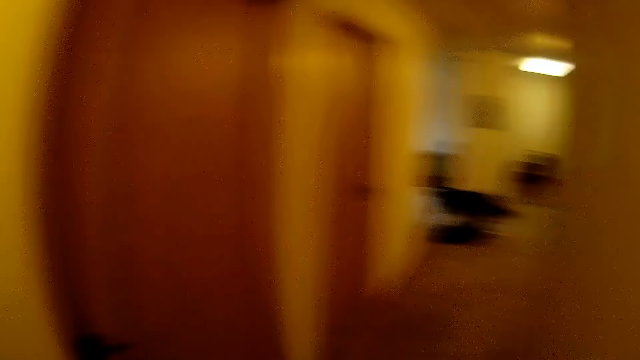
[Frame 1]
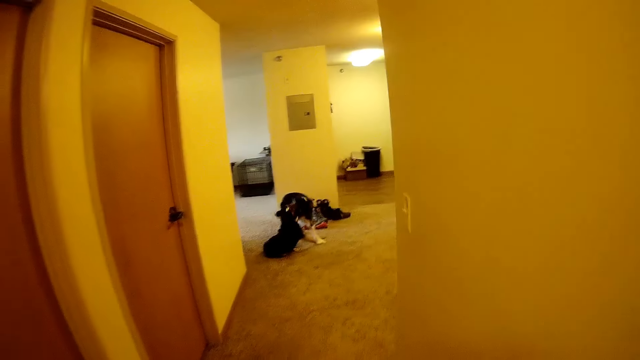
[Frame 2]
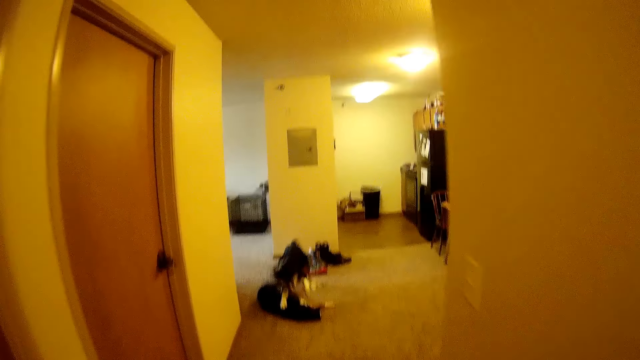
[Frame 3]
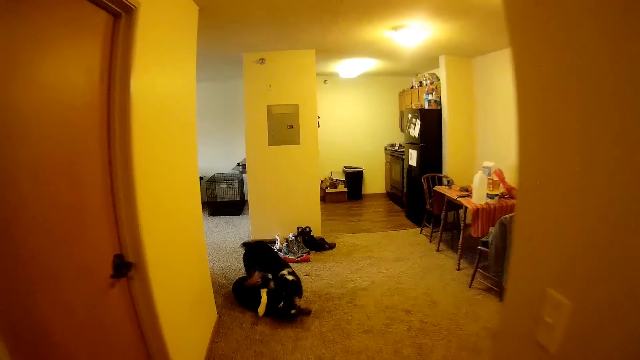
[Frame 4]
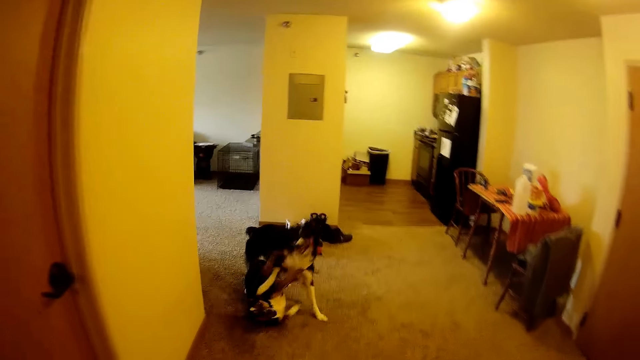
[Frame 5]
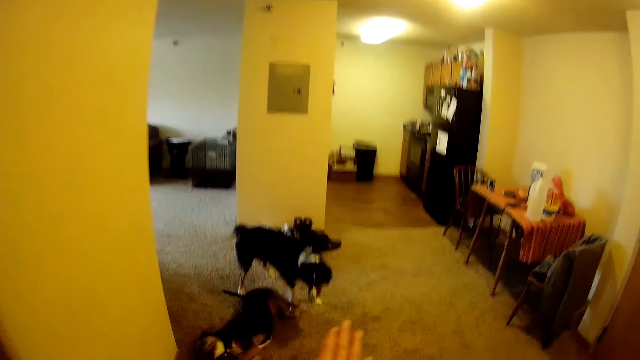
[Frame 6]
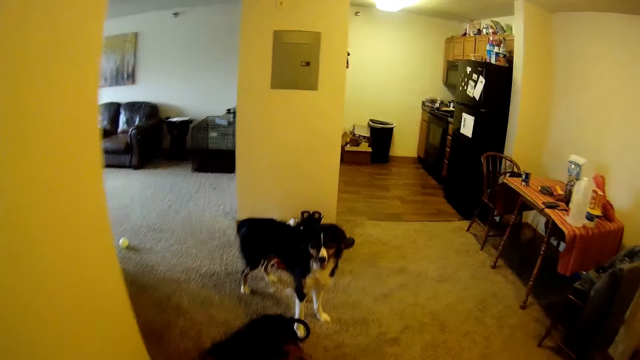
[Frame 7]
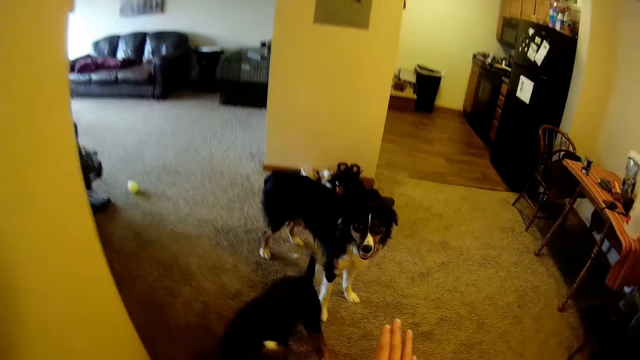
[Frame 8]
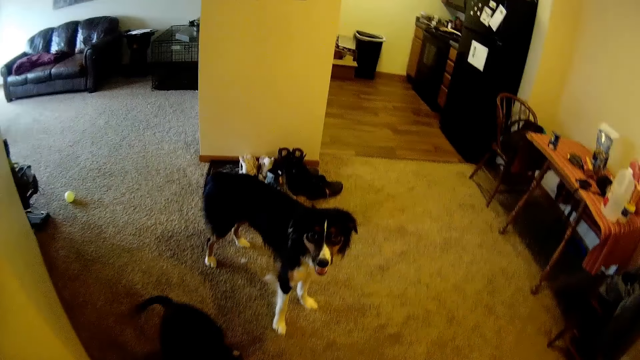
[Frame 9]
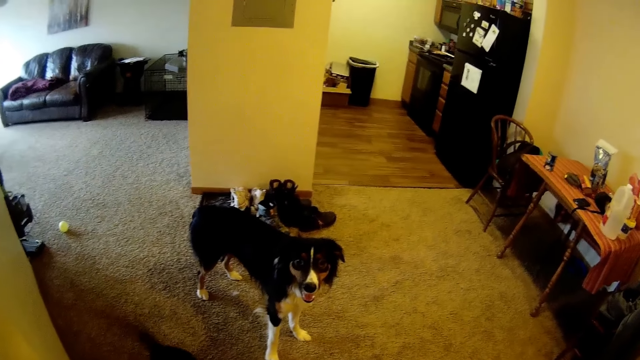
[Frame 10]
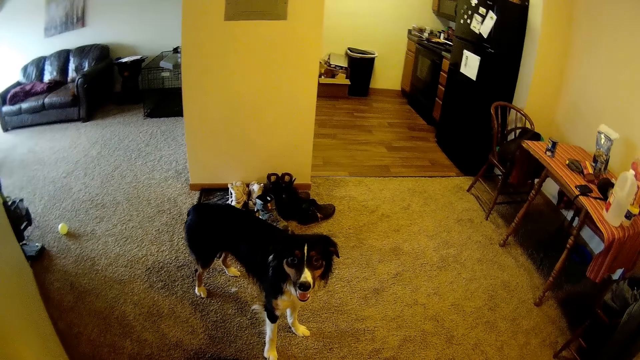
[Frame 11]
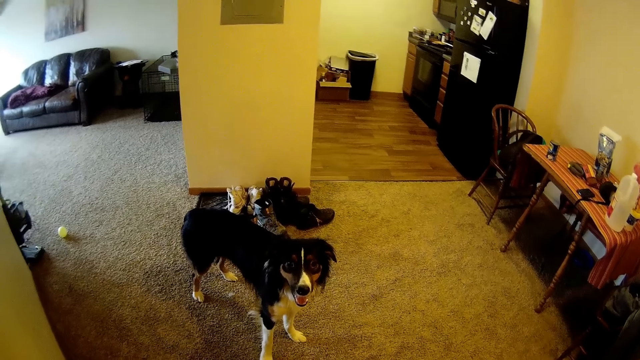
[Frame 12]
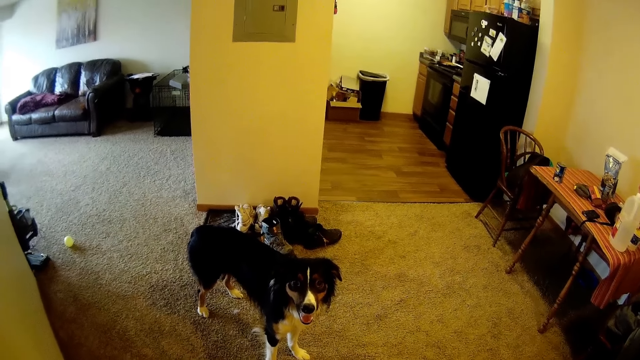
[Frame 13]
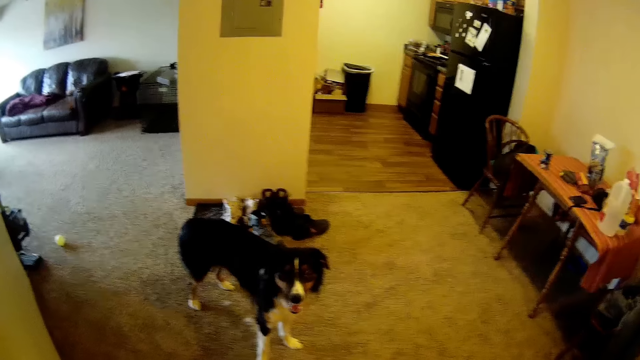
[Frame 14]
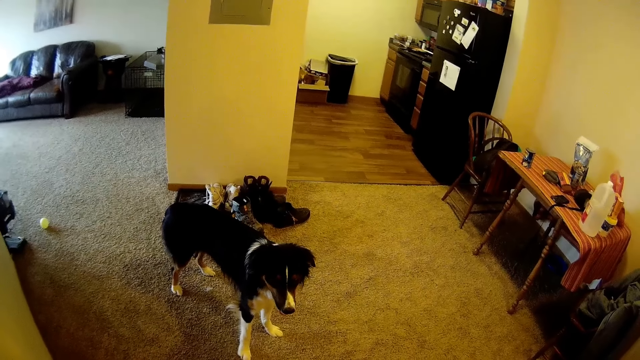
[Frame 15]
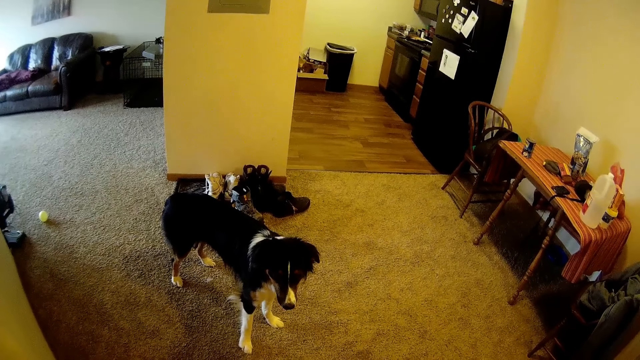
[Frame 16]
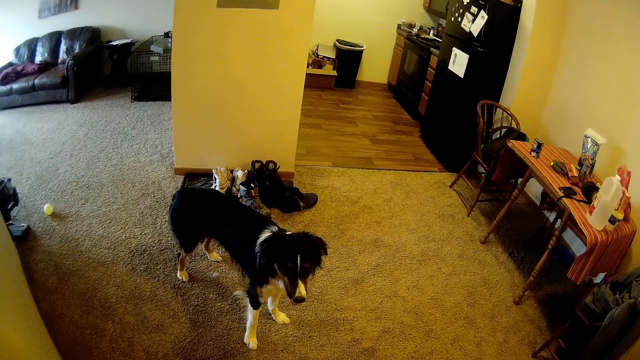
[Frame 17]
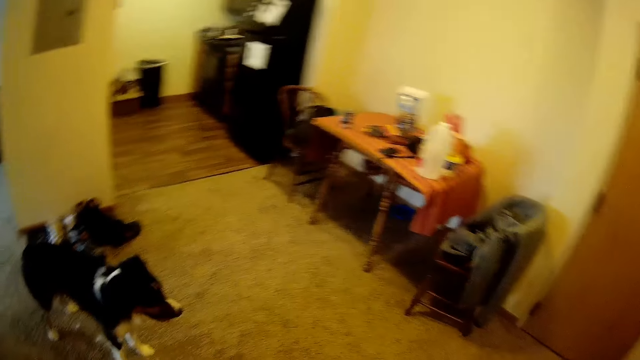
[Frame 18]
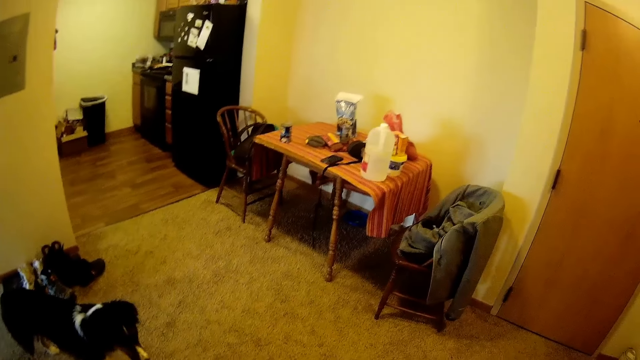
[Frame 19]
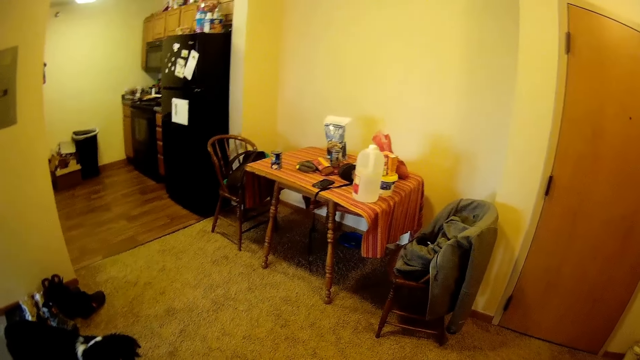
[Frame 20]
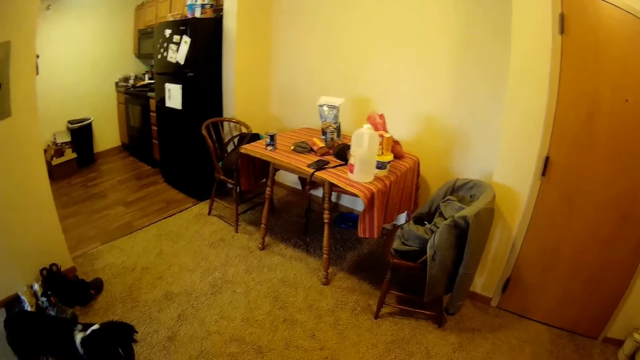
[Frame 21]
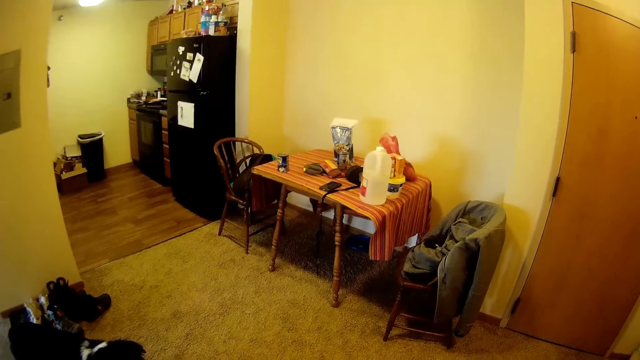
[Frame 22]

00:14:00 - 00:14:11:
Two dogs play with each other. The camera wearer walks towards the dogs. They stare at the dog. They look at the table.

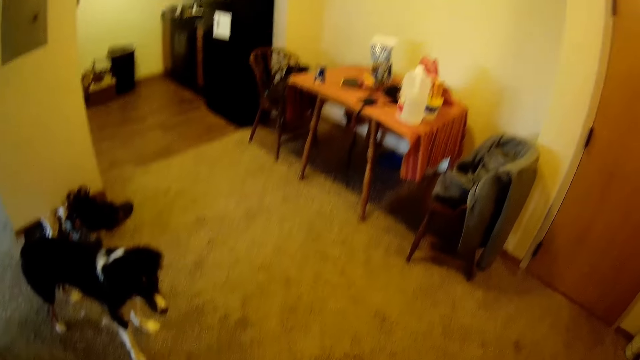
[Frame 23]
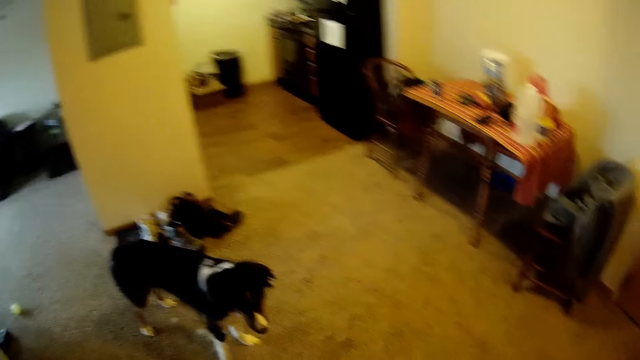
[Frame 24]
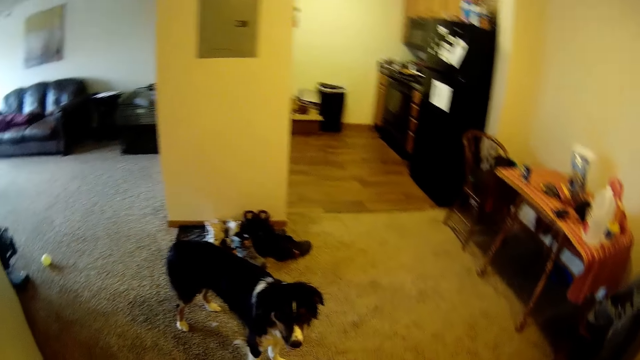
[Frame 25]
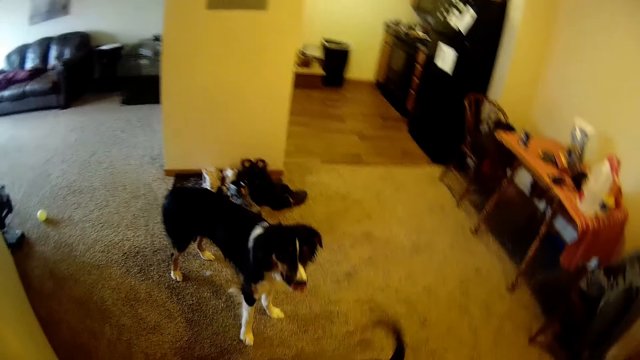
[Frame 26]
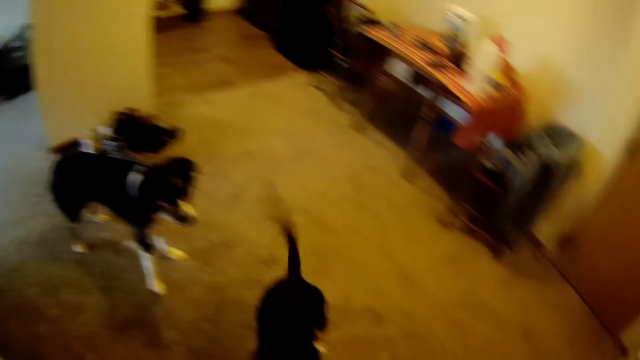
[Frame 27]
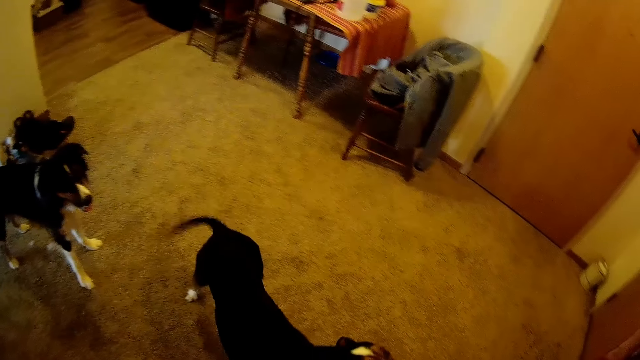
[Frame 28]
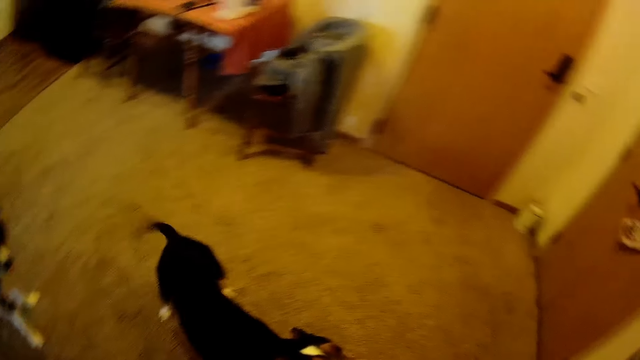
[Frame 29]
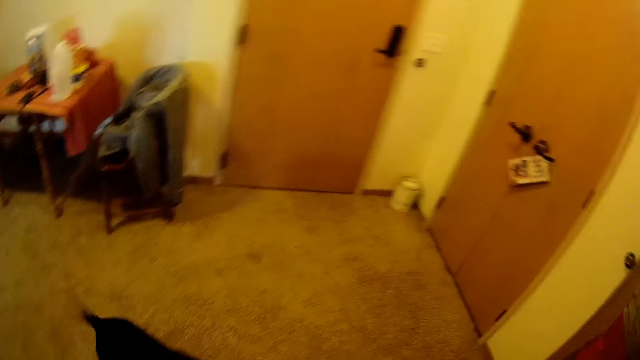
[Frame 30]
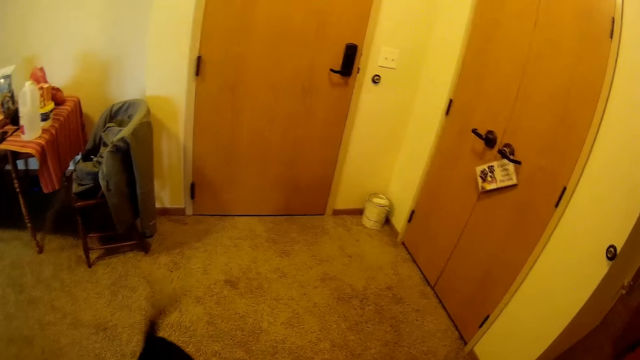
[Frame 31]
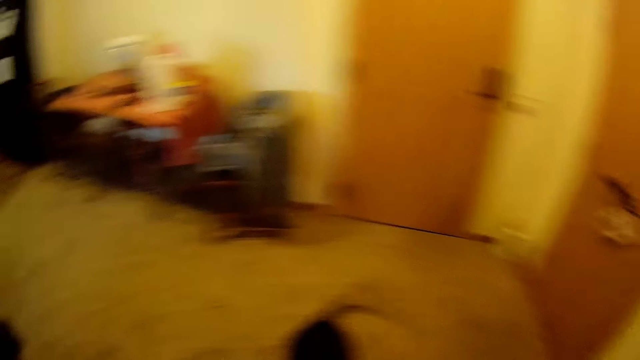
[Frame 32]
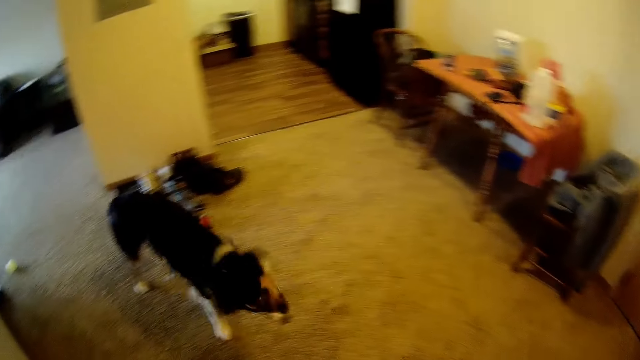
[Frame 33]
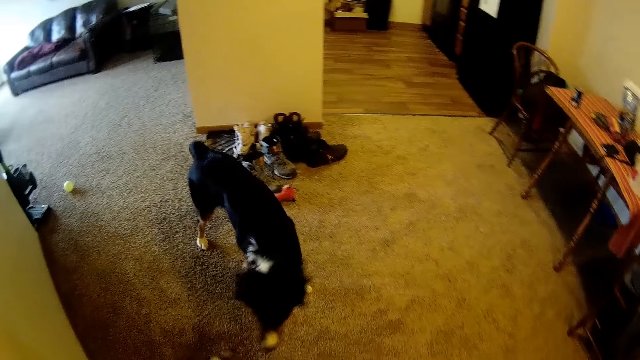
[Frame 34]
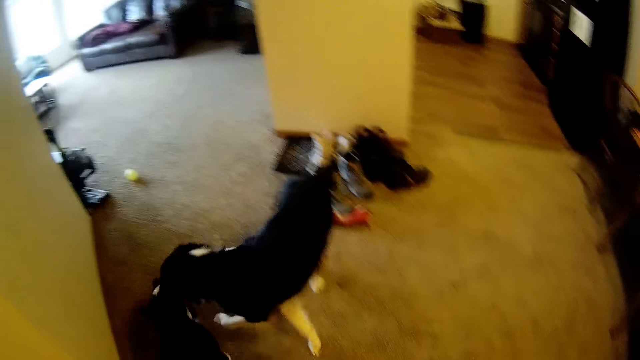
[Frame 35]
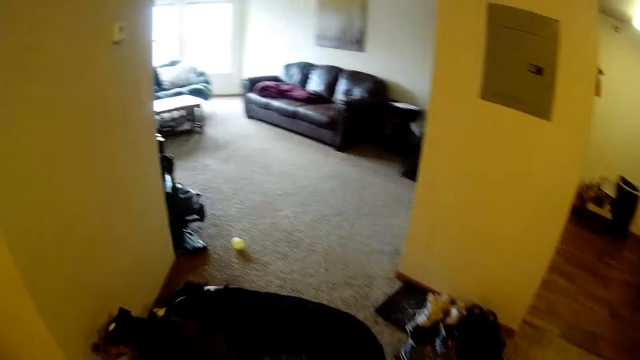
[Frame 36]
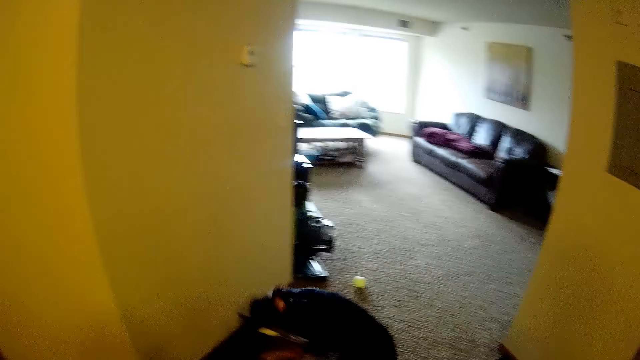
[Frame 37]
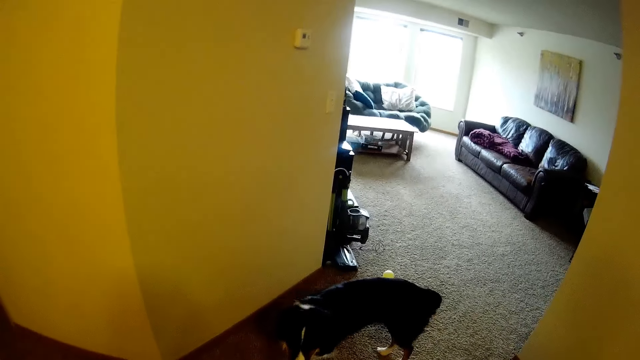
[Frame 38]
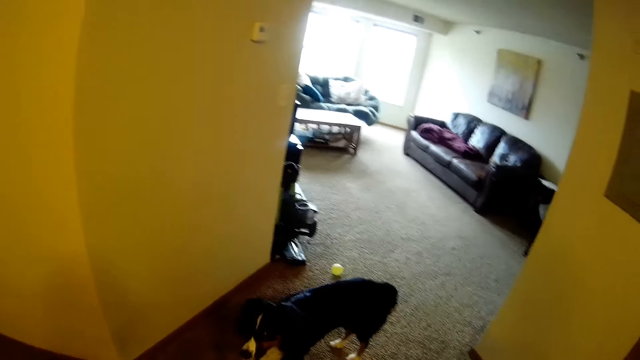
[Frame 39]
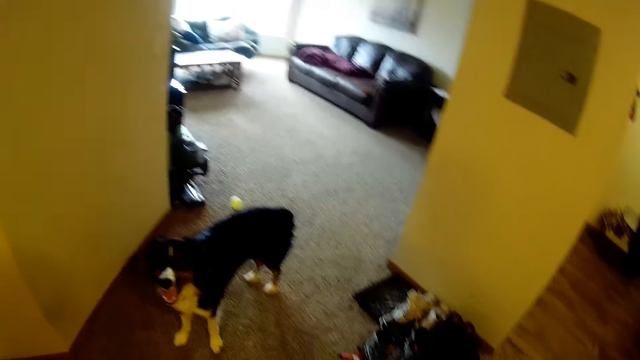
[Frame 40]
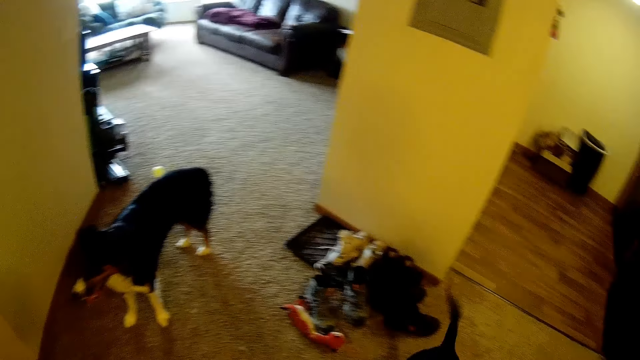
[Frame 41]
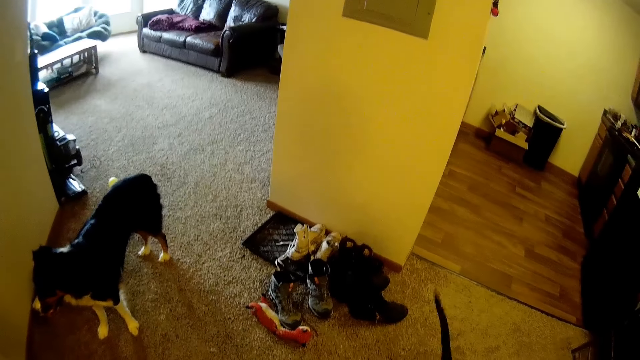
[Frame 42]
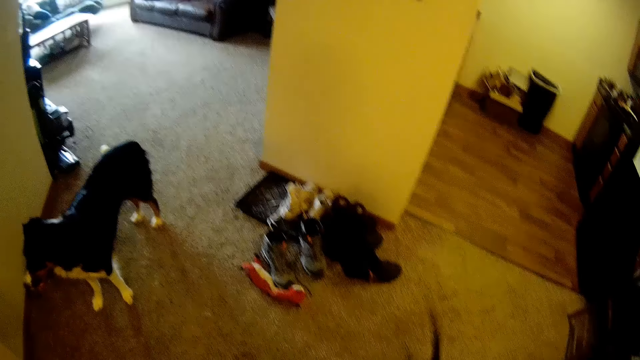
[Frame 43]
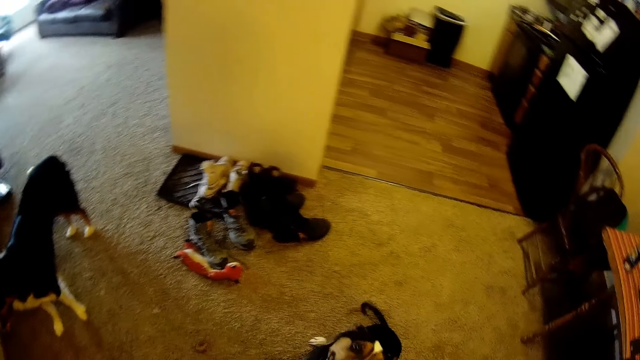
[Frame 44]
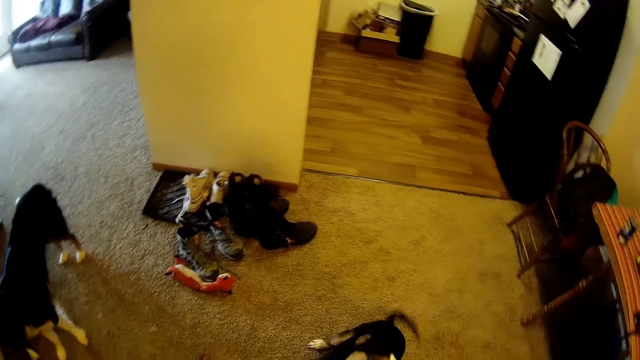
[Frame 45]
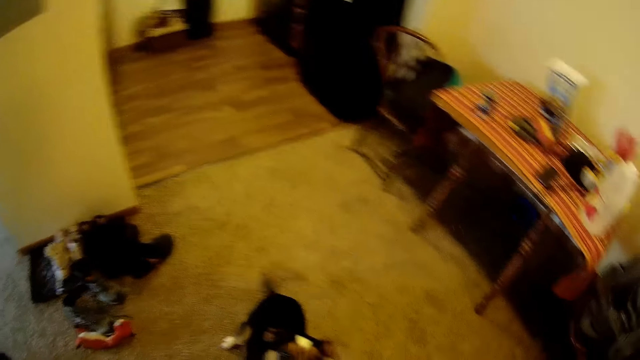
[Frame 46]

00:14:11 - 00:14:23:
The camera wearer stares at the dog. They play with the dog.
